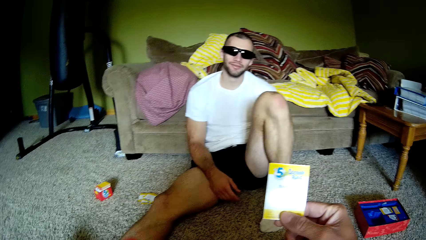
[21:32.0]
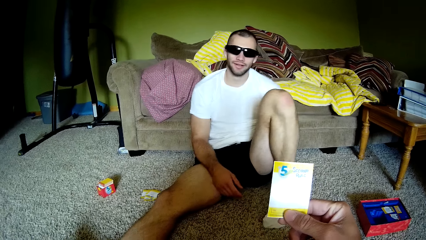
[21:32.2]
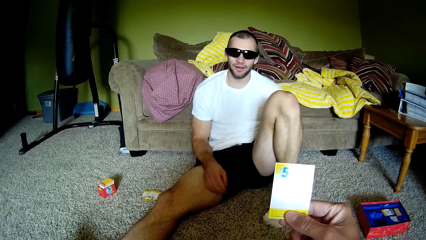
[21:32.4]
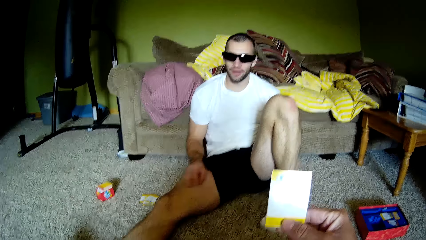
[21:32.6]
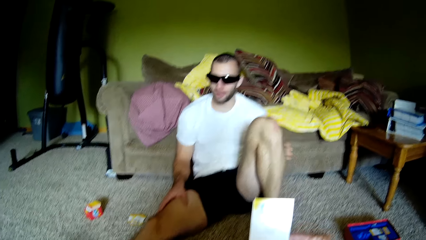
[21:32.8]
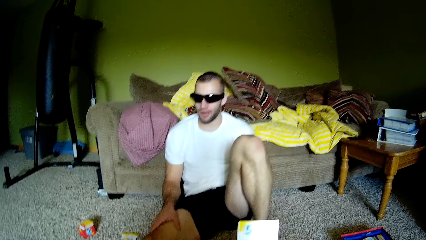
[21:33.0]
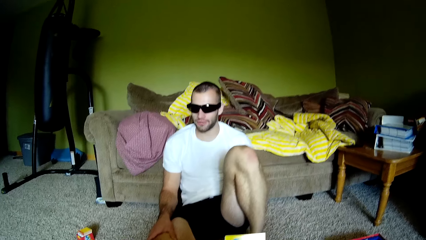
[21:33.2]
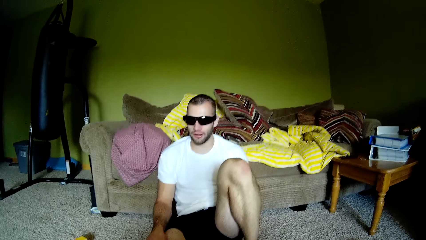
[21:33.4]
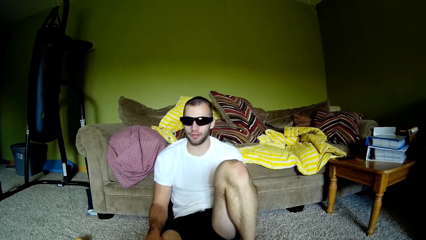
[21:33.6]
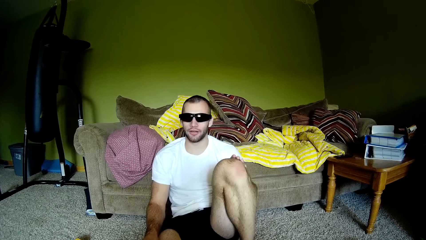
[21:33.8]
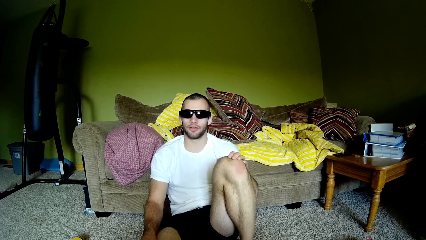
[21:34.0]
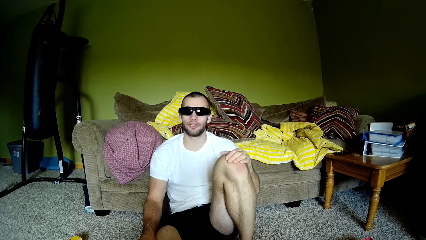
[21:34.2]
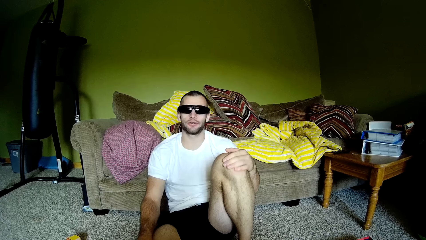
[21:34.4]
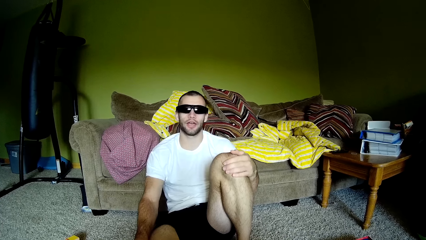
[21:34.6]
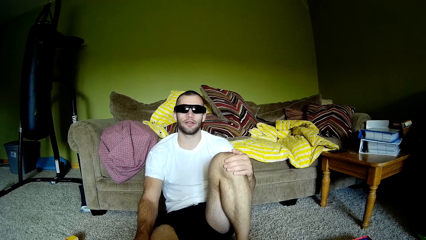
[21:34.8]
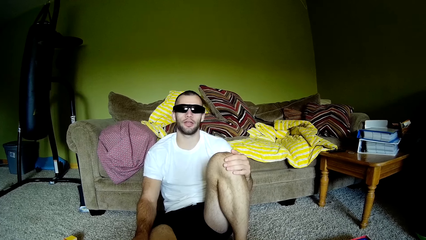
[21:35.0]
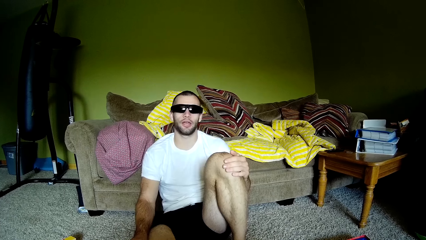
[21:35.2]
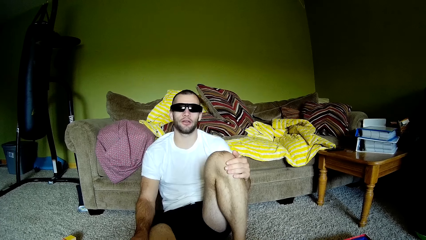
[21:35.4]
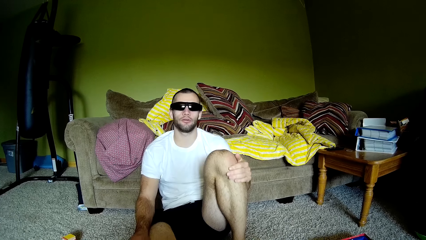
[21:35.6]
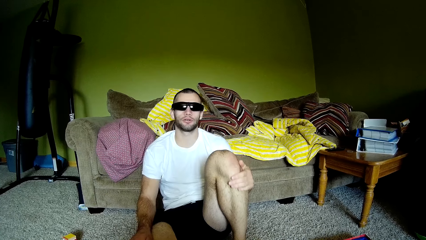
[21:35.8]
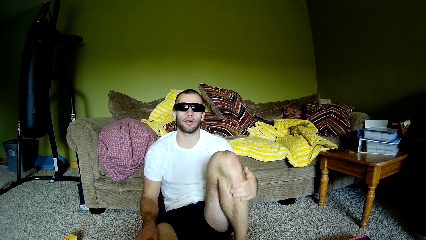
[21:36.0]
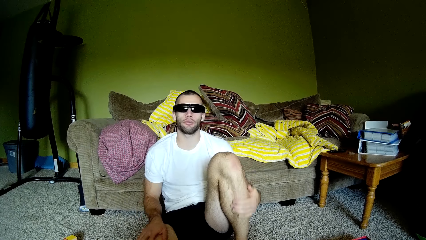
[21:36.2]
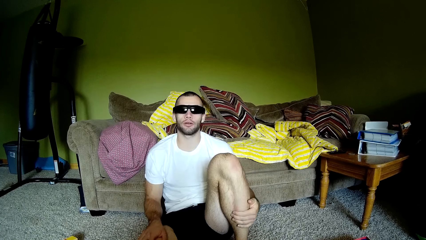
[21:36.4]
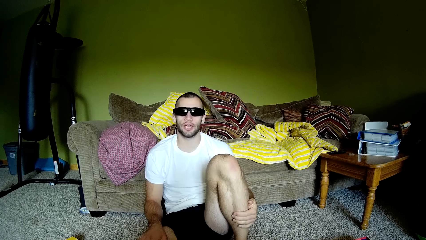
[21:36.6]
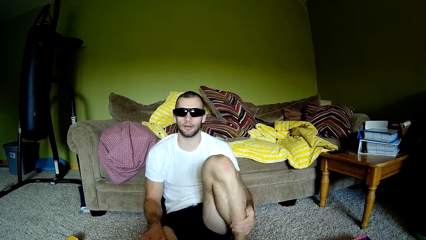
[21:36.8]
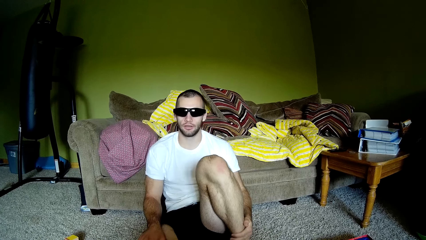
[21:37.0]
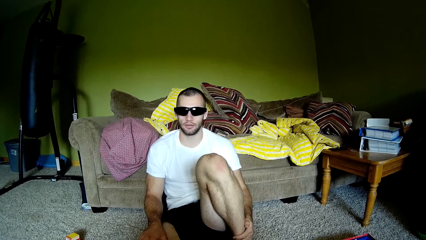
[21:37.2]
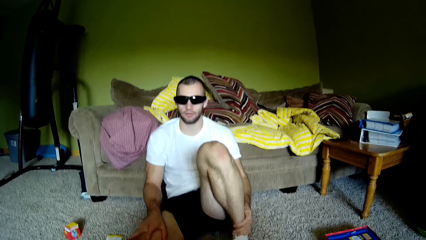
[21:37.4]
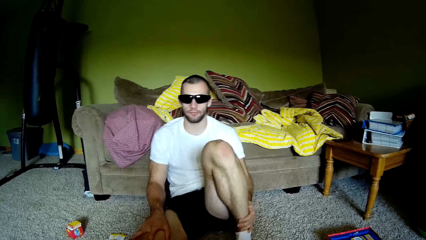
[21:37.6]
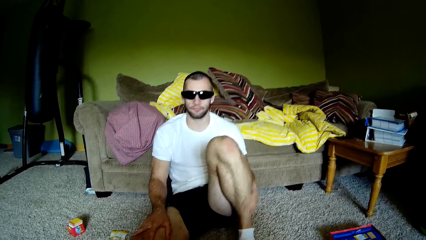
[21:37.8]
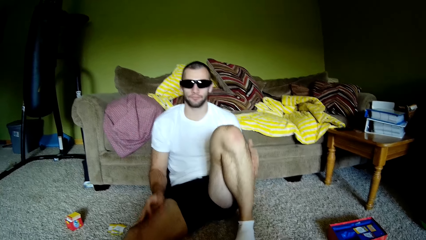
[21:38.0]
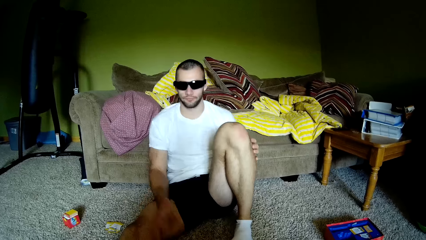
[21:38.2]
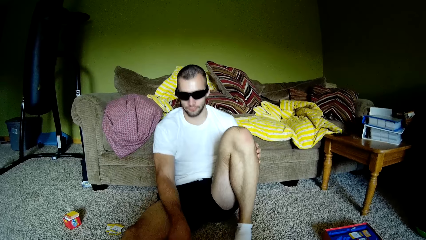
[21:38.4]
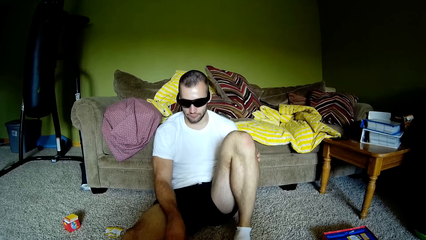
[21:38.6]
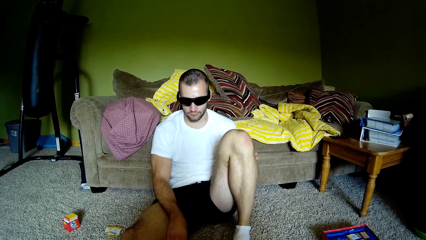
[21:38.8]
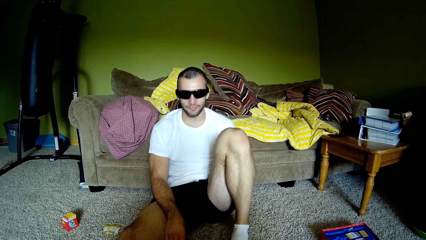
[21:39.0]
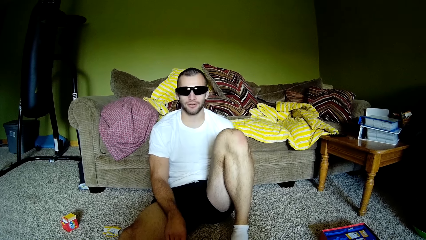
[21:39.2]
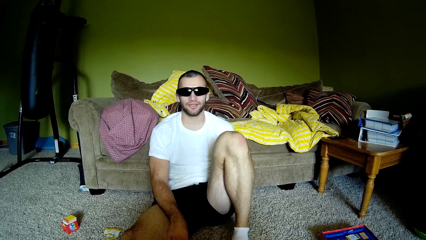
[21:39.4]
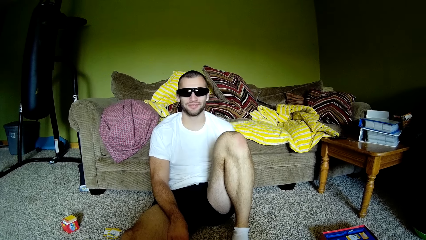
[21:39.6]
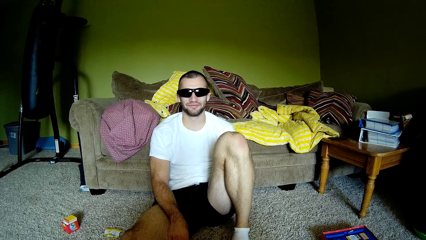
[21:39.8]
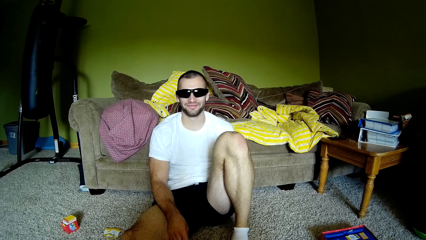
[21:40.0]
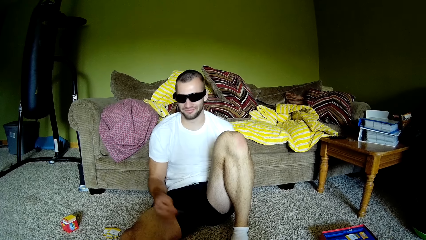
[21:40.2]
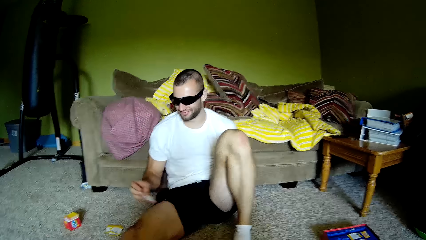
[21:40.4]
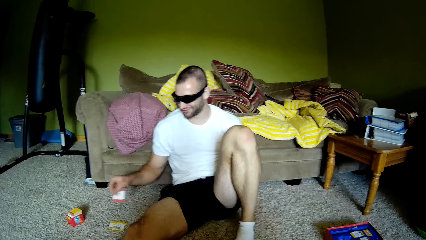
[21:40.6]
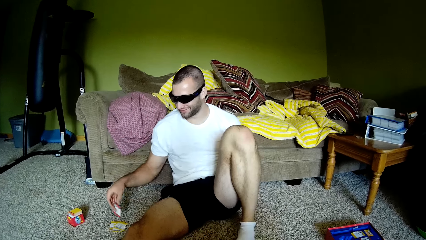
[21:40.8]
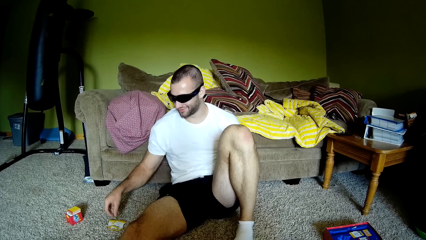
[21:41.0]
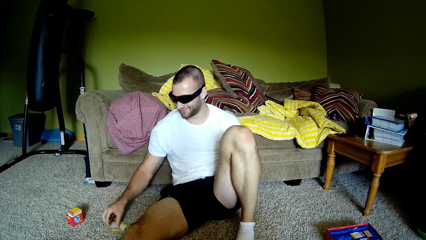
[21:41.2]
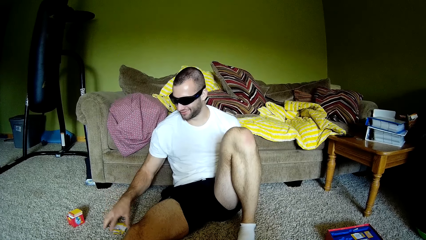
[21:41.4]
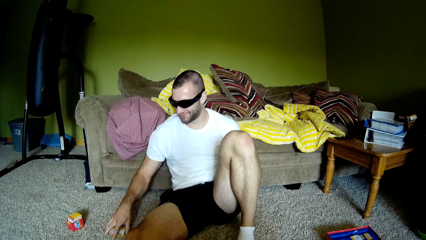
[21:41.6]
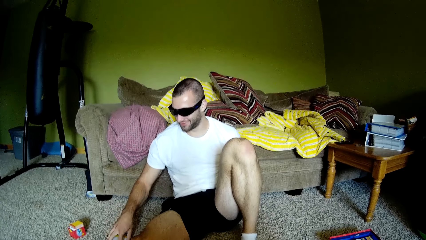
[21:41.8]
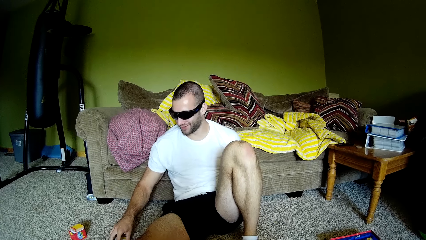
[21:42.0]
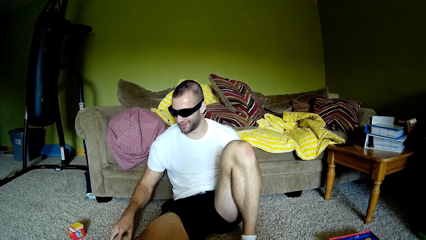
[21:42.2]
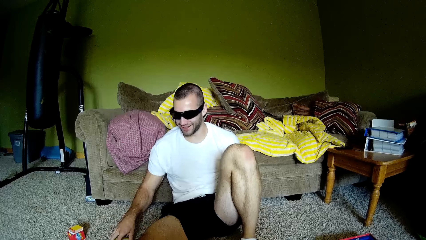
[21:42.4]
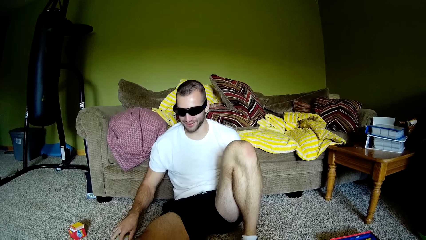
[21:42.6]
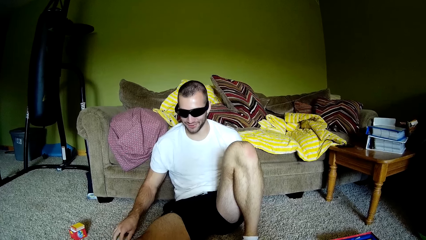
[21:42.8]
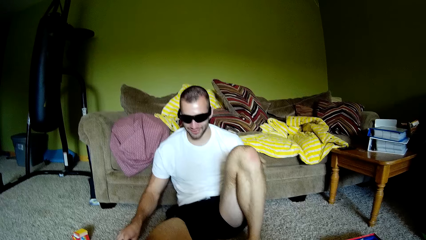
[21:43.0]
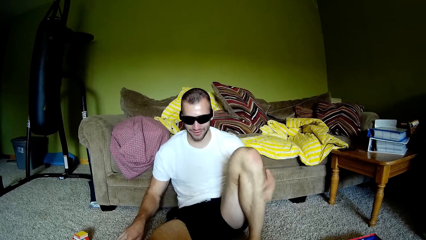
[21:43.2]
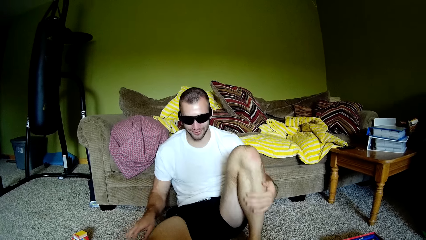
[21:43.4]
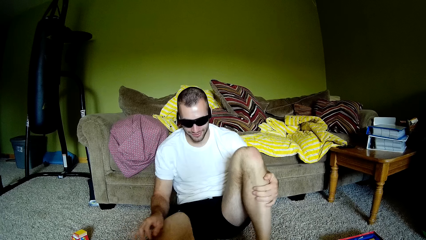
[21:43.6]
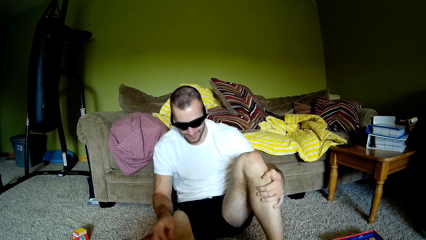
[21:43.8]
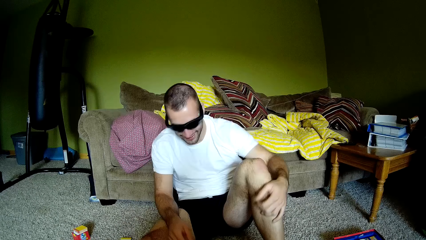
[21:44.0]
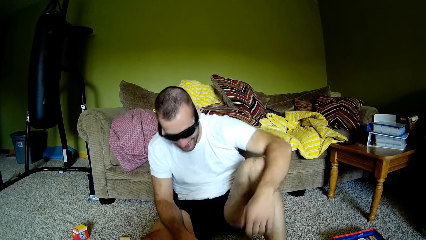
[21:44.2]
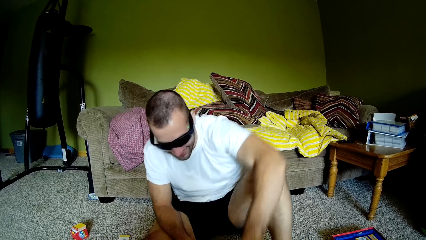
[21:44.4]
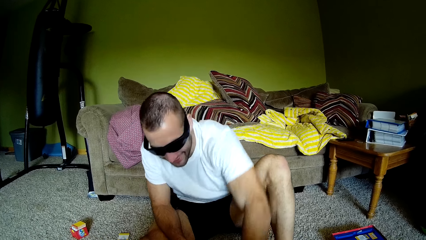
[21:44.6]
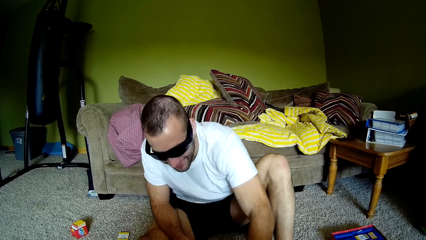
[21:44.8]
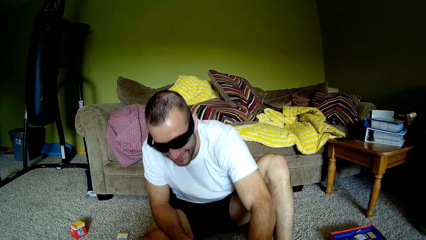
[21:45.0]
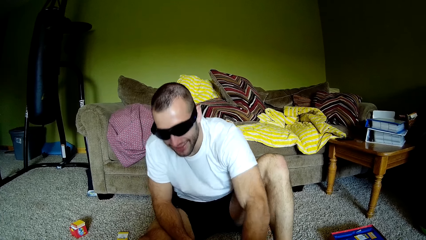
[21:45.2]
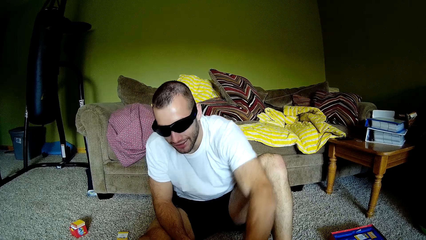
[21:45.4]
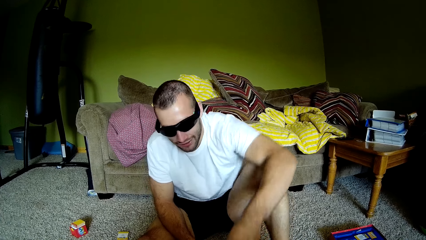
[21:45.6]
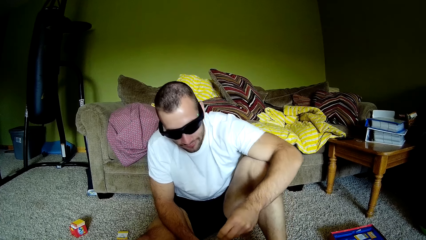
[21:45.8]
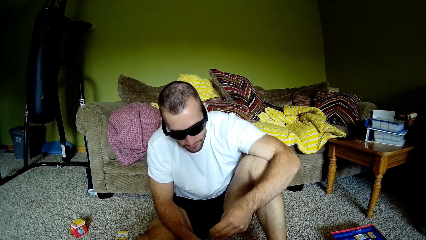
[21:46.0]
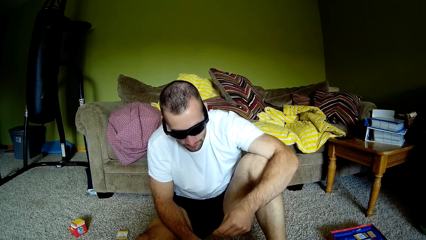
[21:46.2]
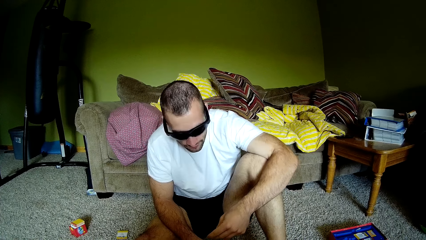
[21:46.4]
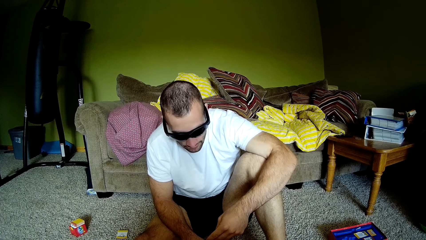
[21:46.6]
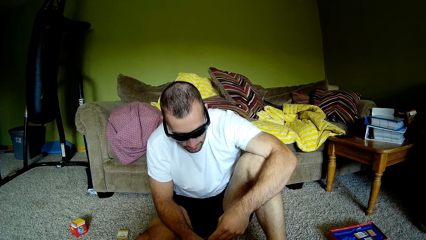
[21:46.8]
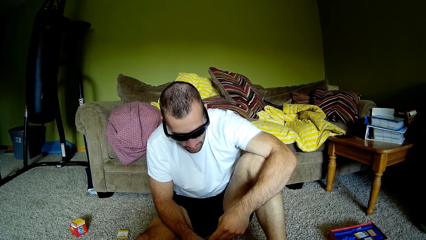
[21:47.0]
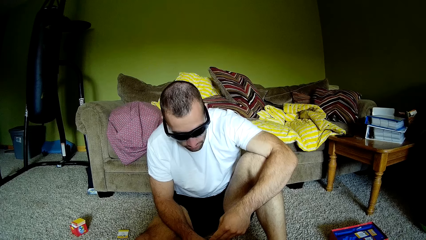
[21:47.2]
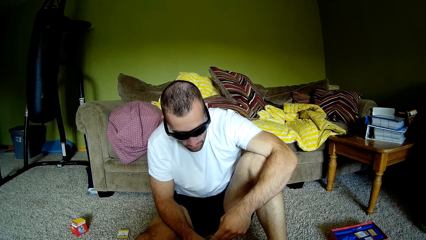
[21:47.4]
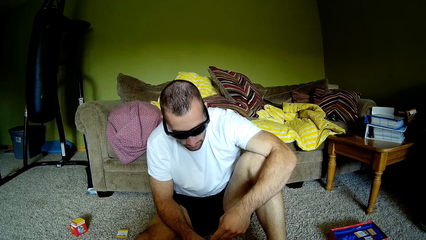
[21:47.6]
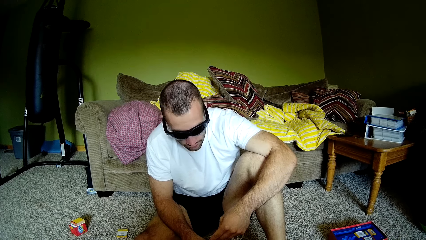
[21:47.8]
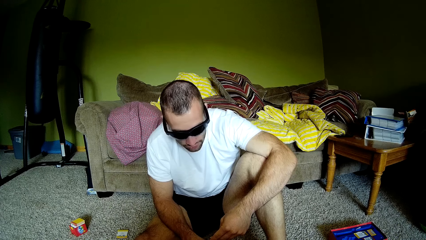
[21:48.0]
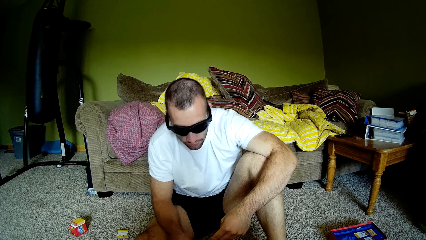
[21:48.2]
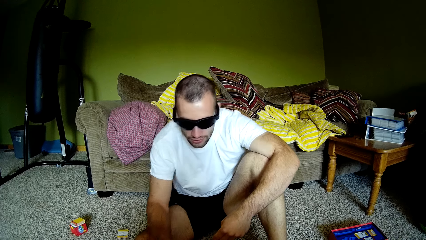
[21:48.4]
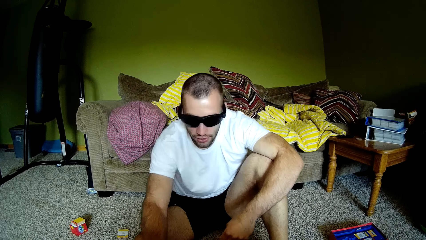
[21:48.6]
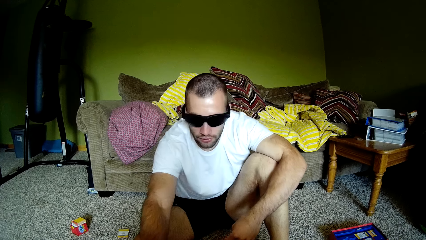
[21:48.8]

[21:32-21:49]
A person interacts with the camera wearer. The person picks paper from the floor, moves a card, places the paper on the floor, and arranges cards on the floor. The person picks the paper from the floor and reads from the paper.
